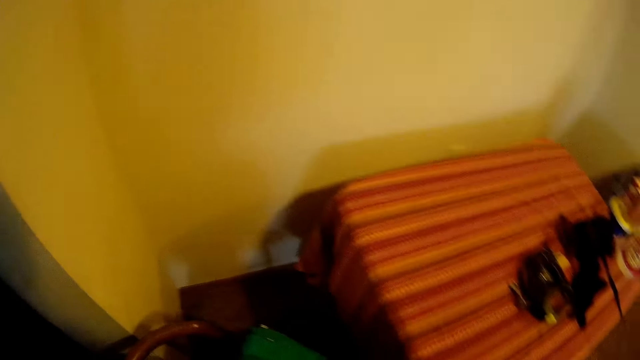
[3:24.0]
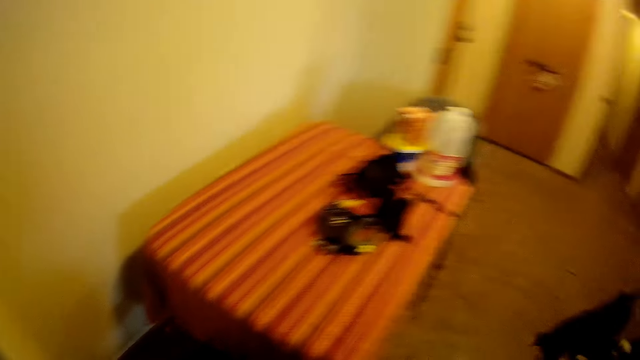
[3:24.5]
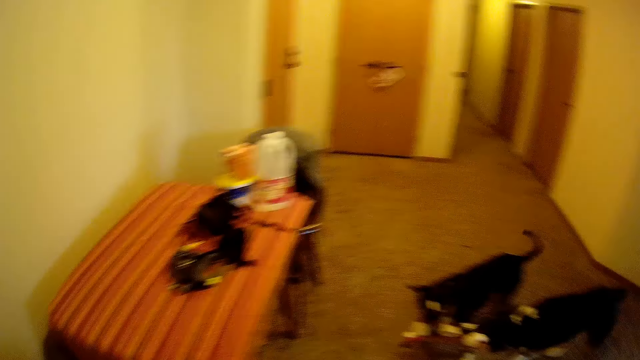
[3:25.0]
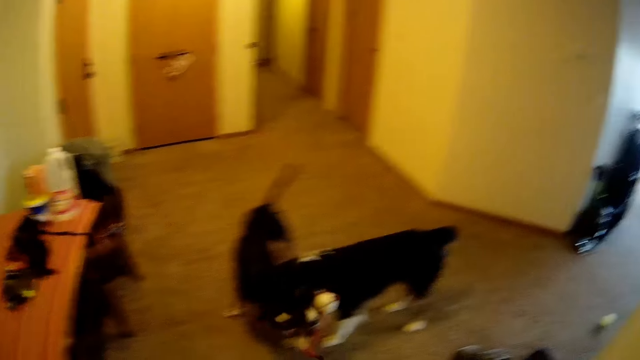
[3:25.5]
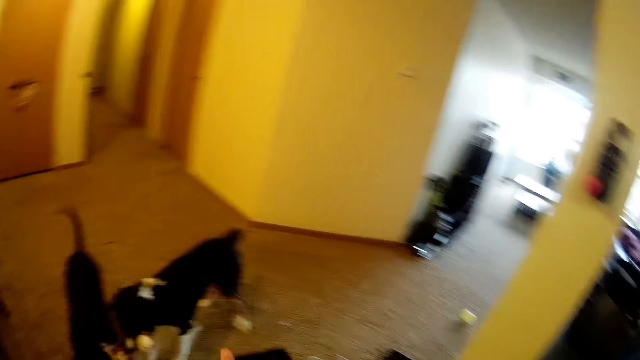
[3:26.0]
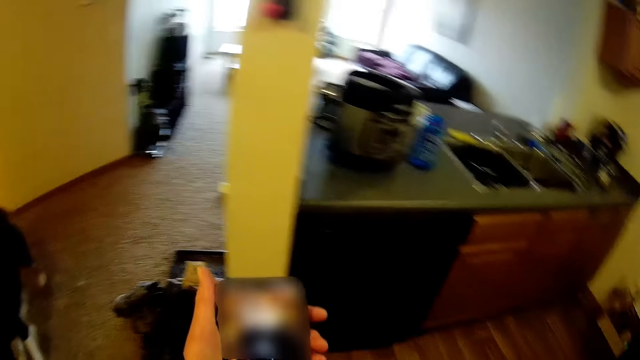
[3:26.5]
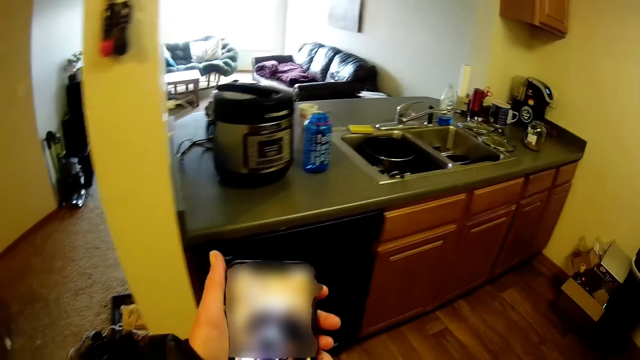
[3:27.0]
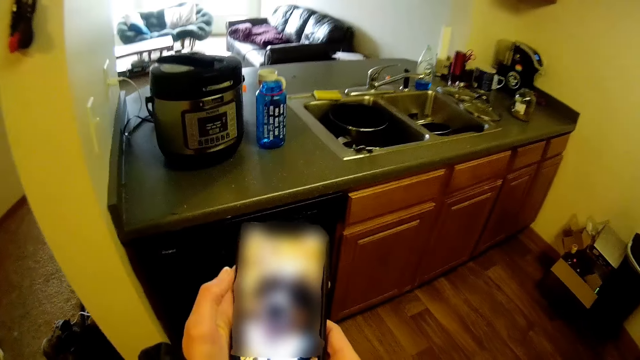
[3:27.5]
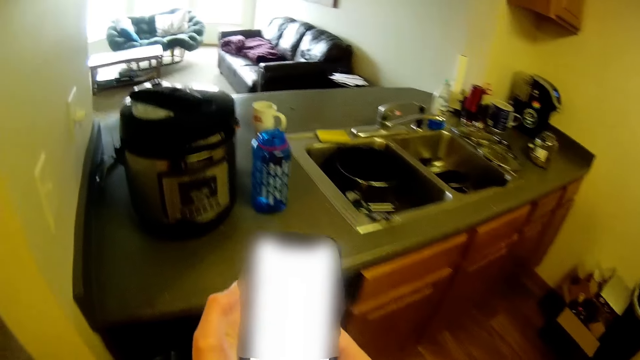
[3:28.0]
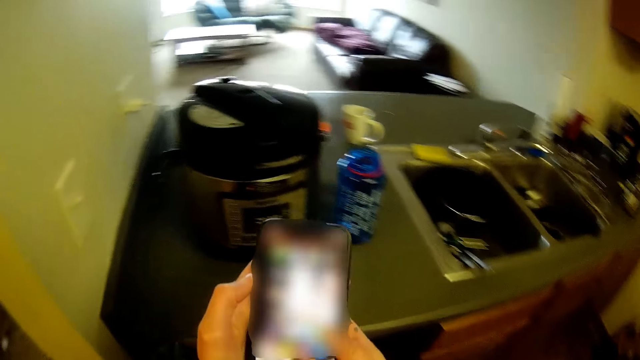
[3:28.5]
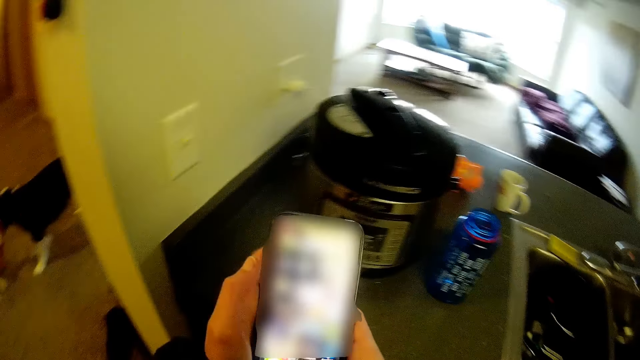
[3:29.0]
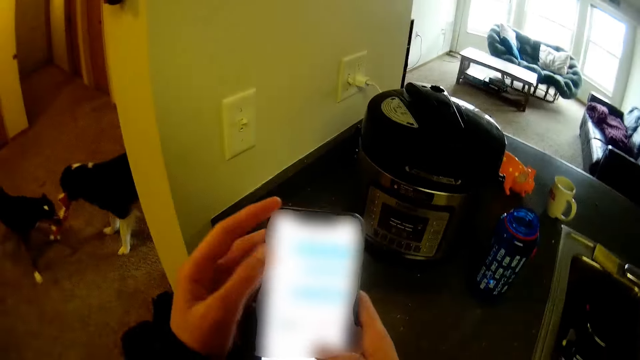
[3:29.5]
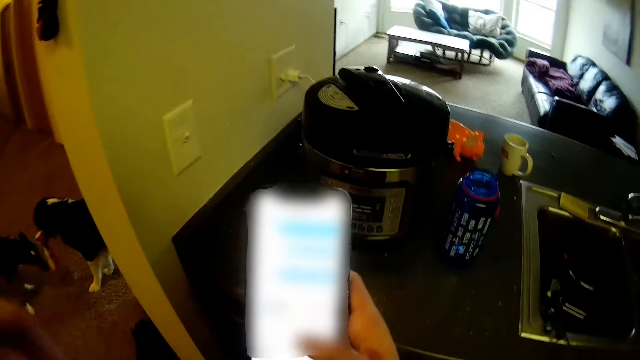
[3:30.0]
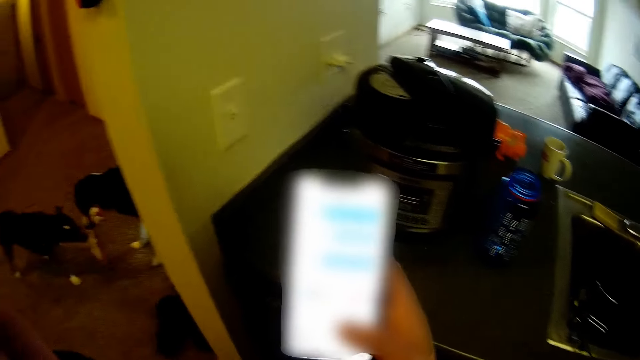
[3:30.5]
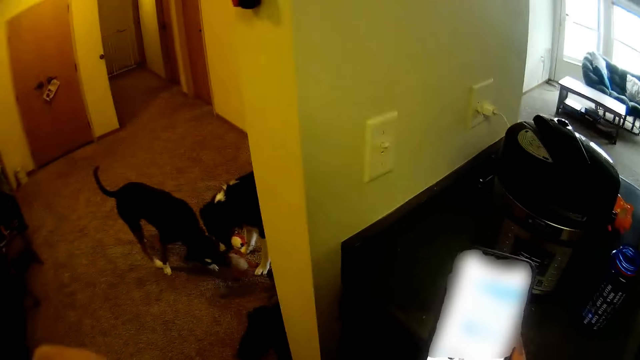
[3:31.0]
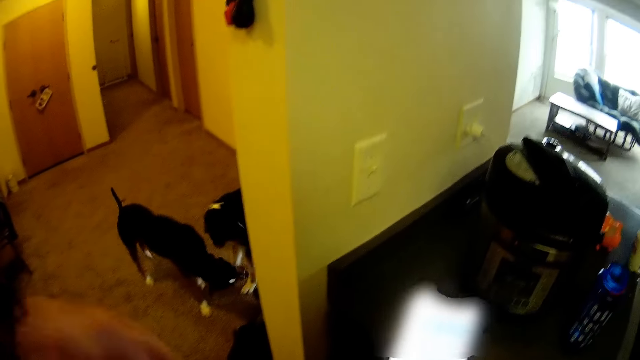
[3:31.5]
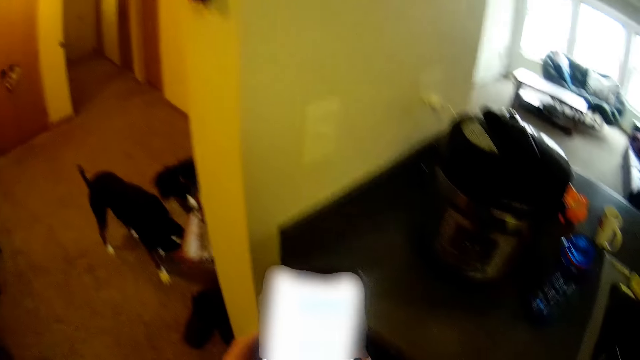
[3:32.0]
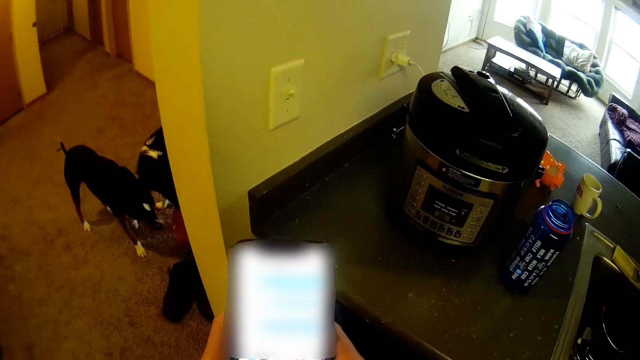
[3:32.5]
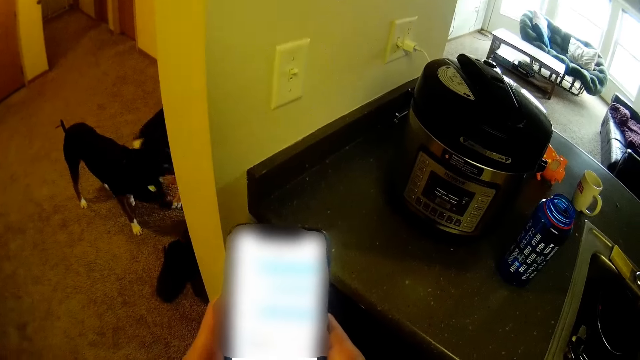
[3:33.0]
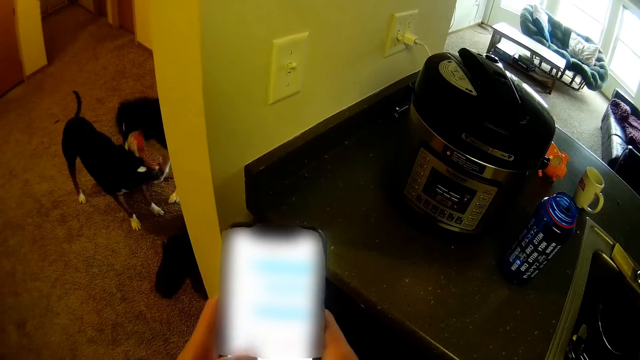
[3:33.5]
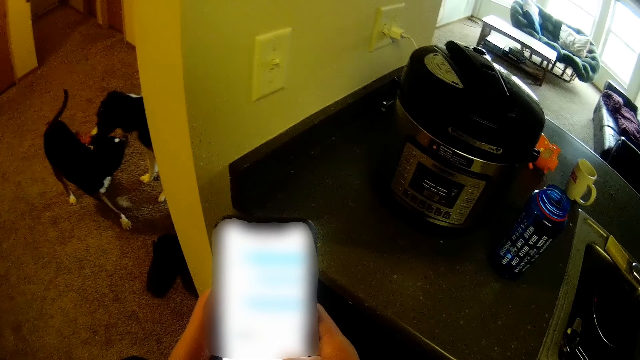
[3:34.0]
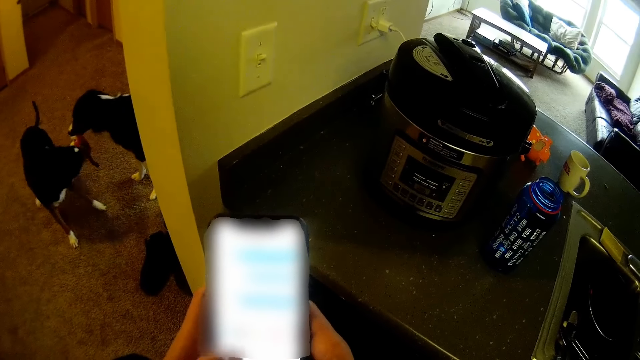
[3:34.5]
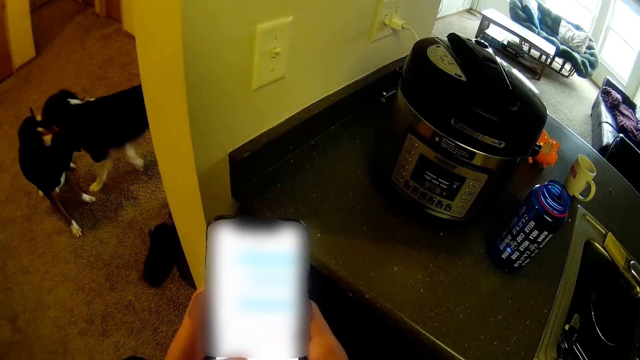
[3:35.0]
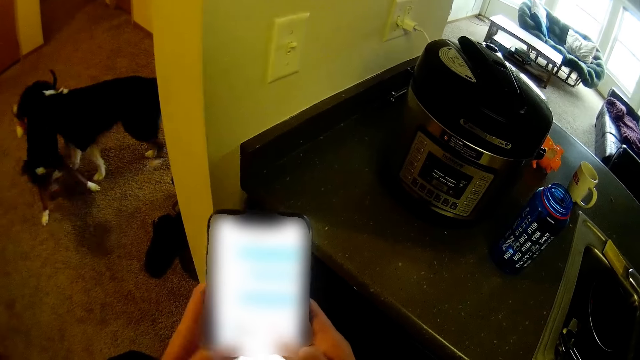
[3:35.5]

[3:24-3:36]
The camera wearer operates a phone with his hand. He scrolls the phone. He touches his face with his hand. He lowers his hand. He operates the phone with his hands.

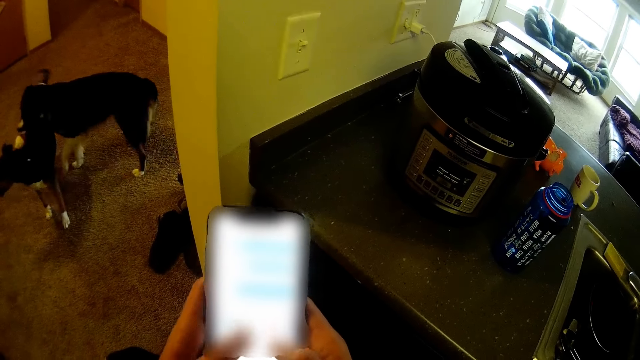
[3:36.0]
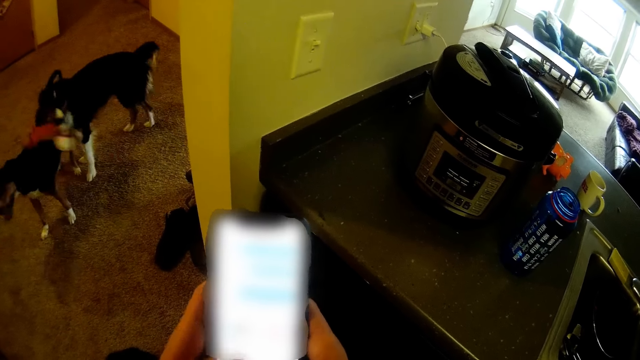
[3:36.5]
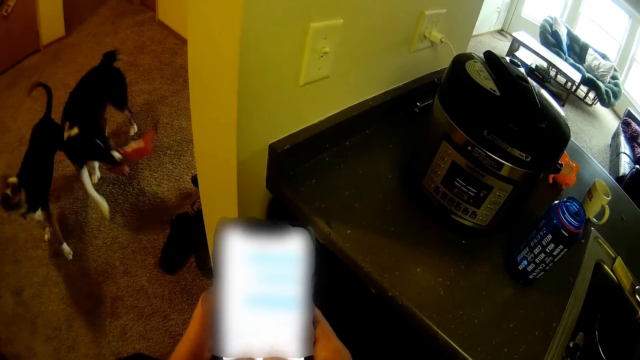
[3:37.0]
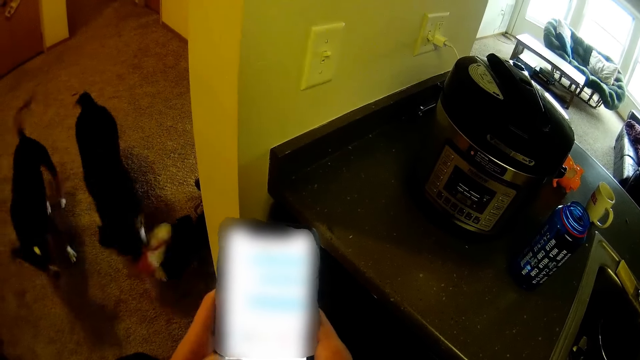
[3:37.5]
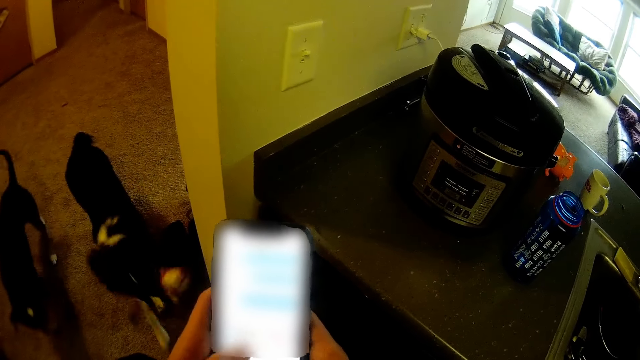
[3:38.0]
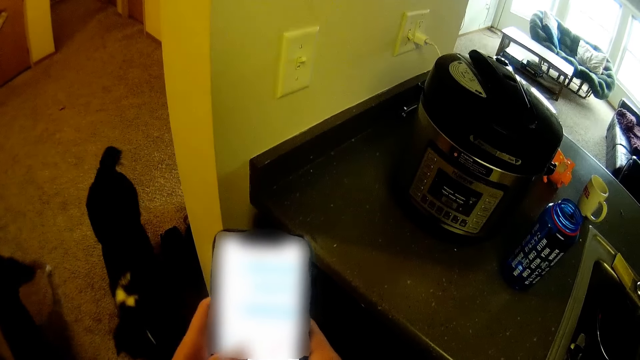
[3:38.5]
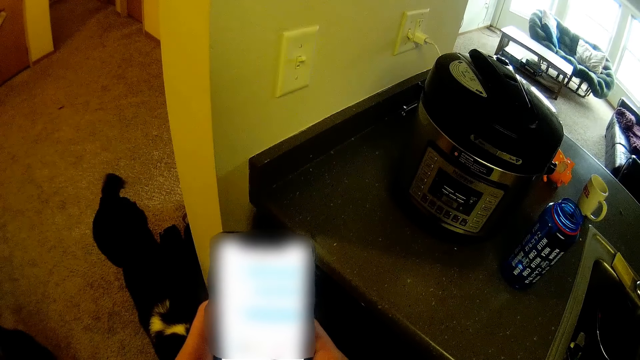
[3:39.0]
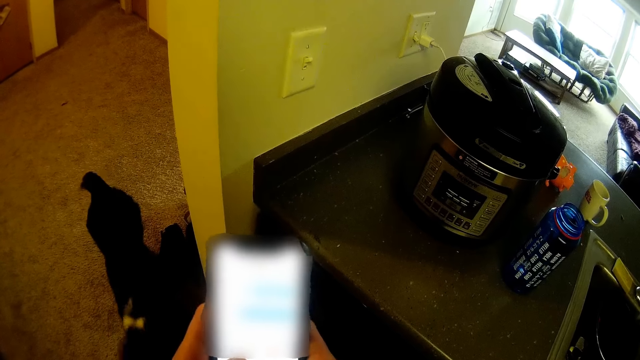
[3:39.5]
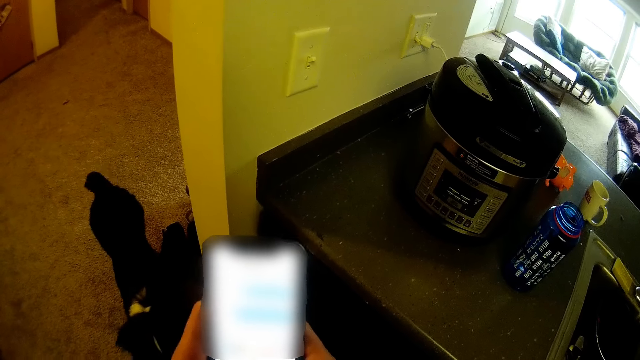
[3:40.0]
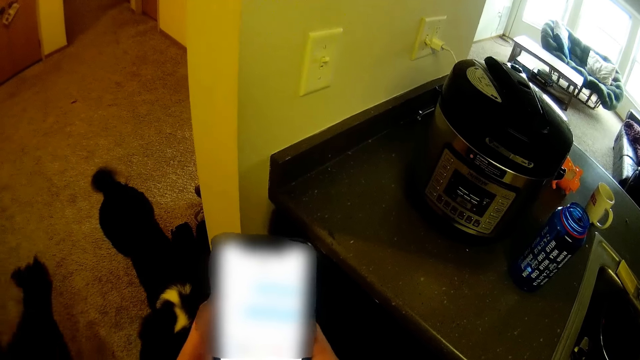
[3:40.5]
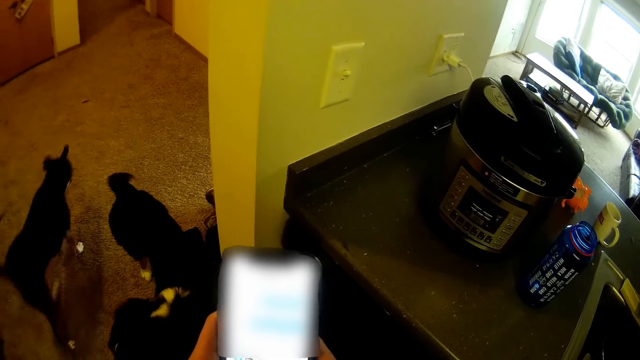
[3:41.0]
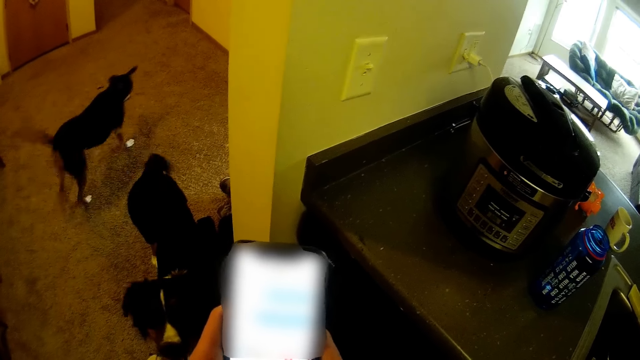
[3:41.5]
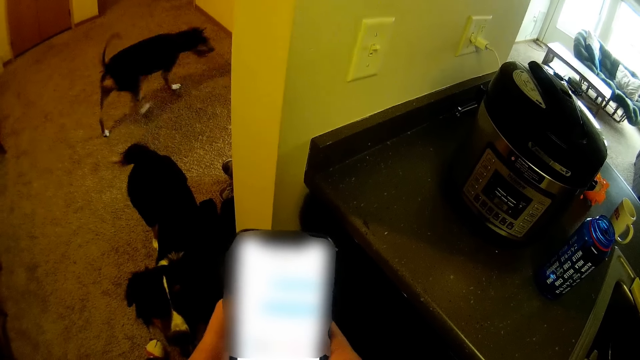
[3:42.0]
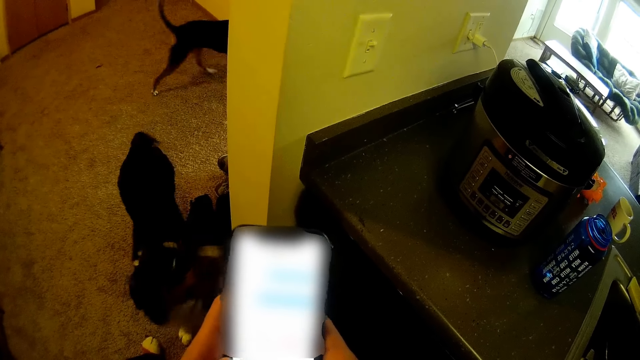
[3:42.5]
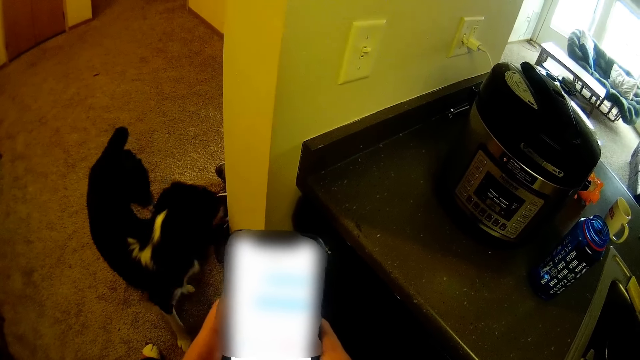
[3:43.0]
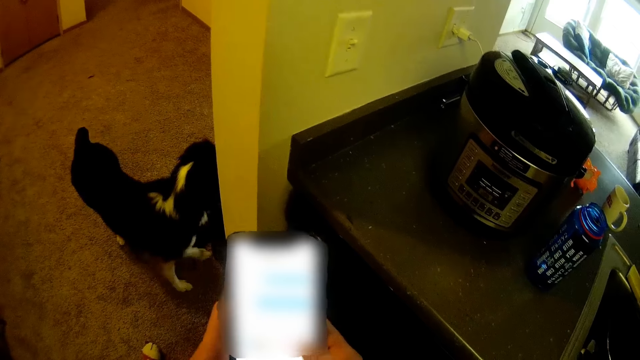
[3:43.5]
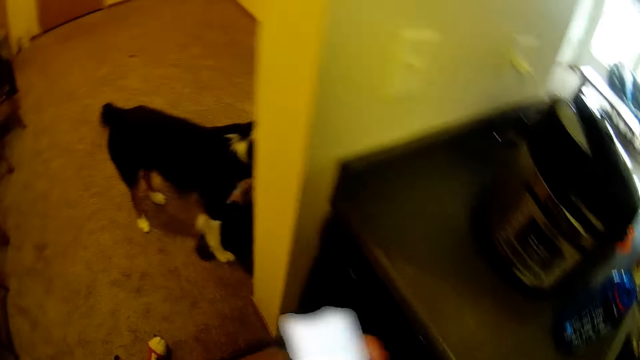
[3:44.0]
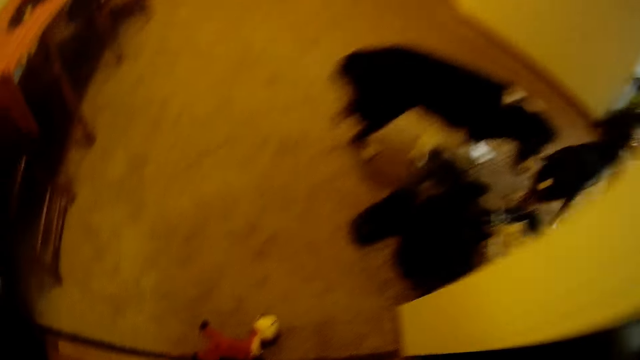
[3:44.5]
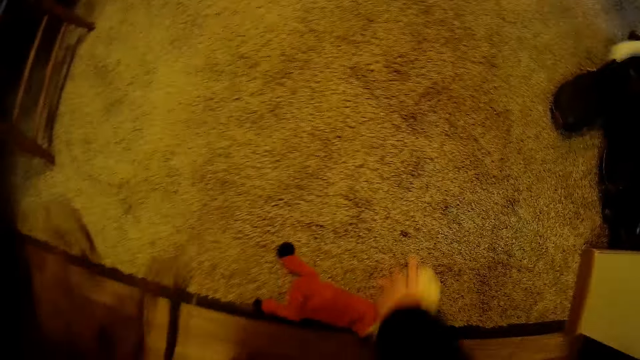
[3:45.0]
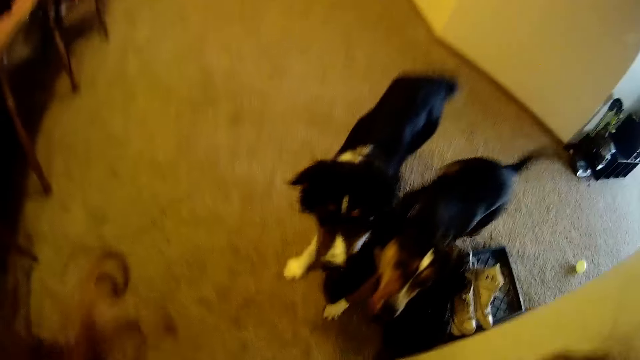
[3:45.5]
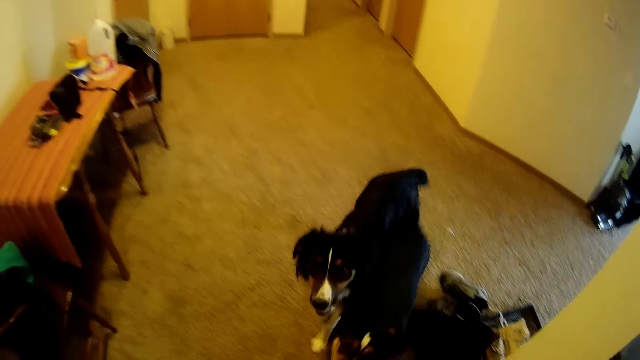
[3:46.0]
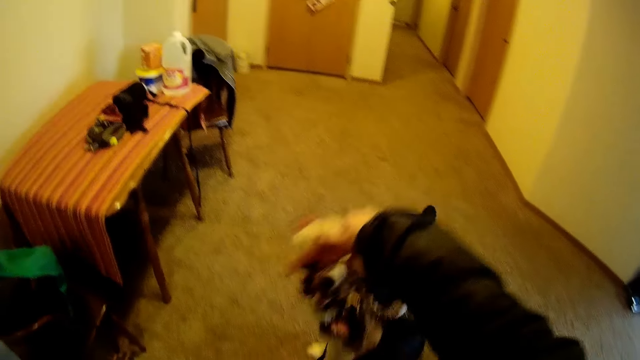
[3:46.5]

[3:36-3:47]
The dog and another dog wag their bodies. The camera wearer drops the phone on the kitchen slab. They pick up a stuffed animal from the floor.
